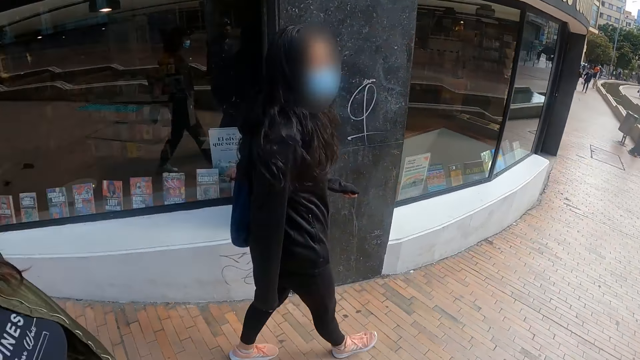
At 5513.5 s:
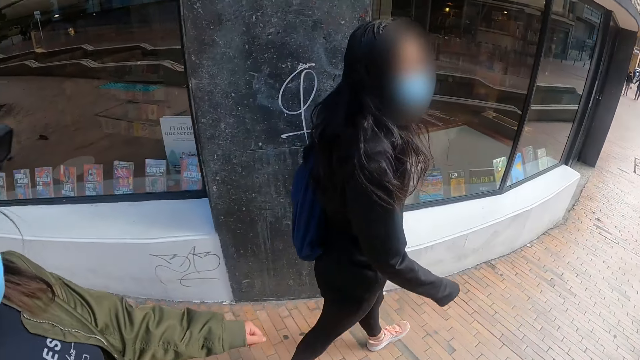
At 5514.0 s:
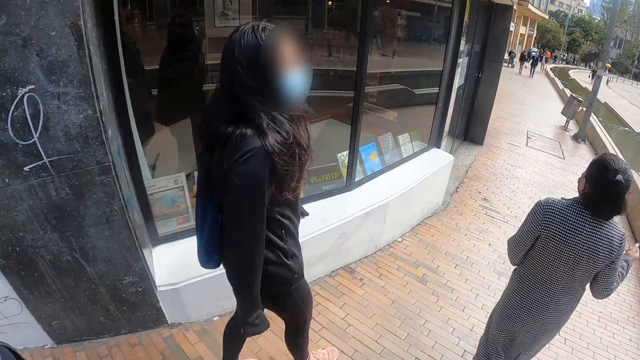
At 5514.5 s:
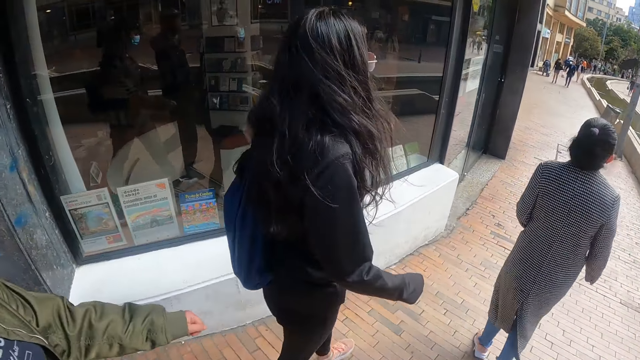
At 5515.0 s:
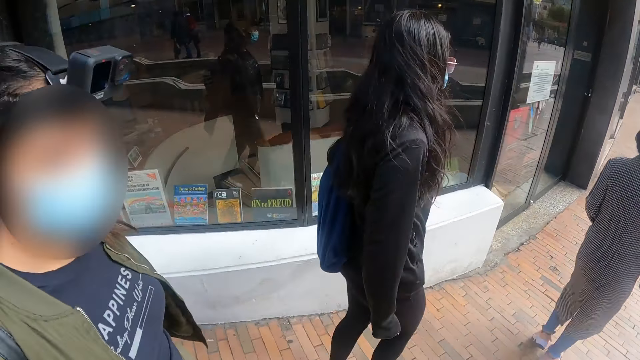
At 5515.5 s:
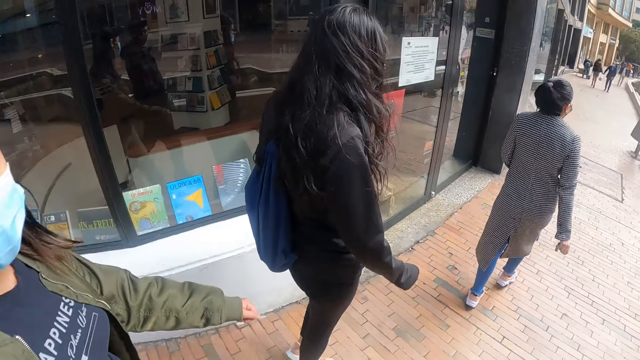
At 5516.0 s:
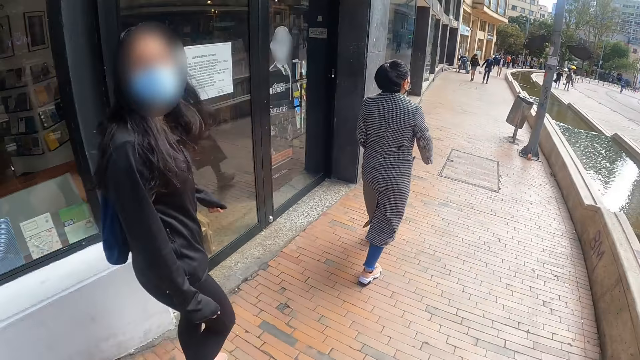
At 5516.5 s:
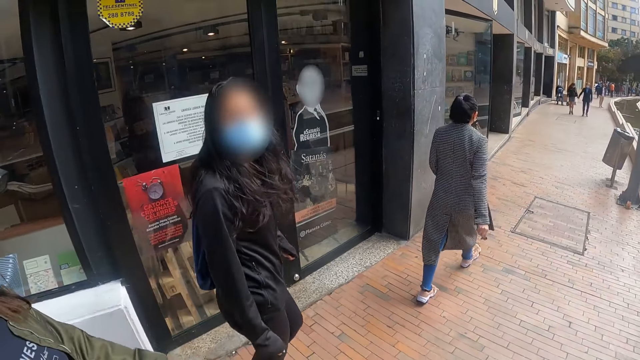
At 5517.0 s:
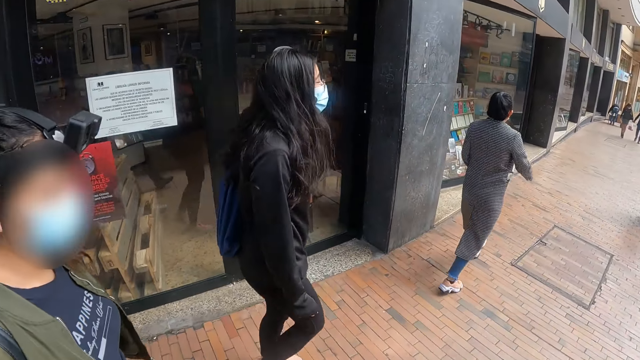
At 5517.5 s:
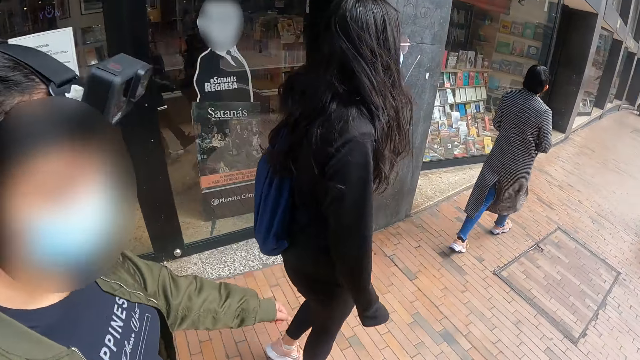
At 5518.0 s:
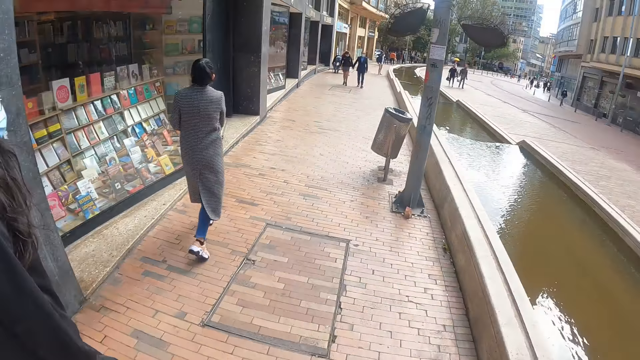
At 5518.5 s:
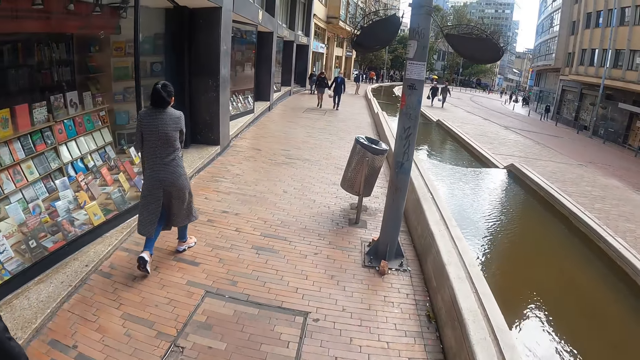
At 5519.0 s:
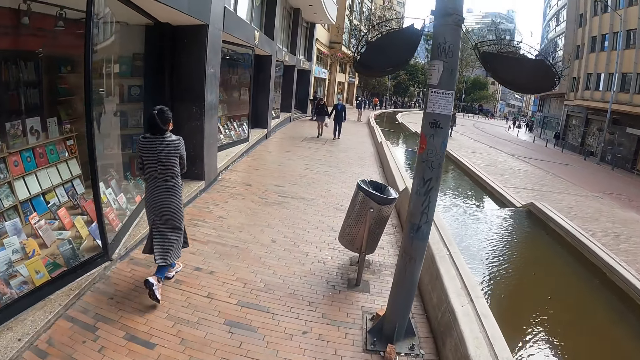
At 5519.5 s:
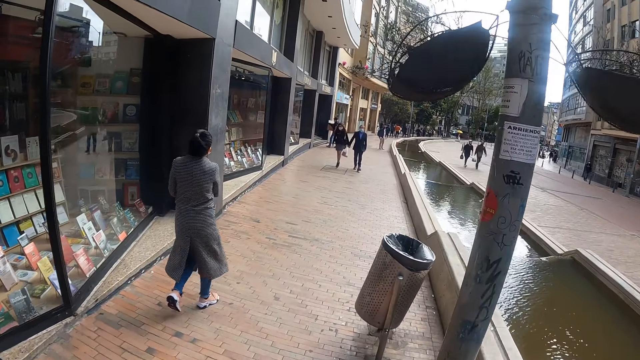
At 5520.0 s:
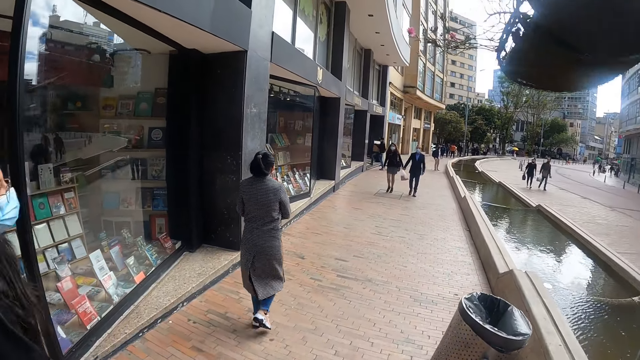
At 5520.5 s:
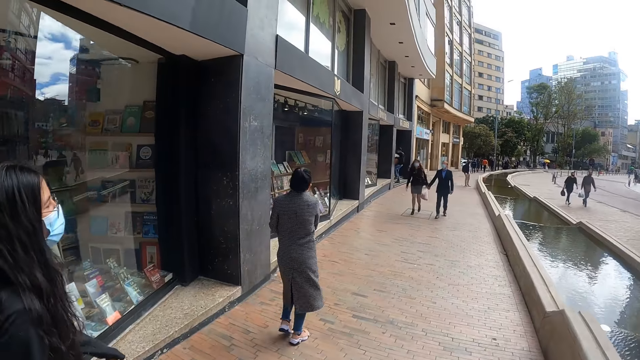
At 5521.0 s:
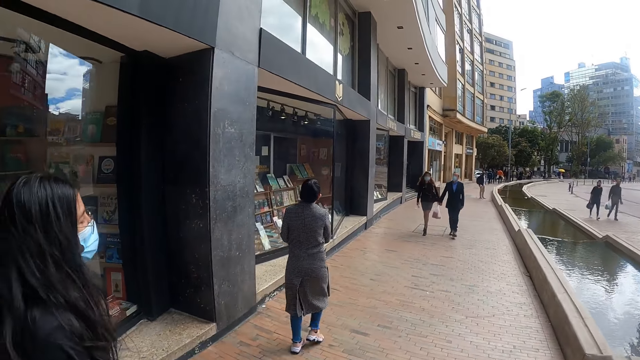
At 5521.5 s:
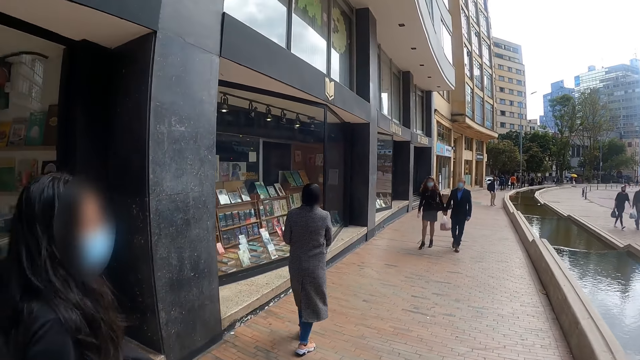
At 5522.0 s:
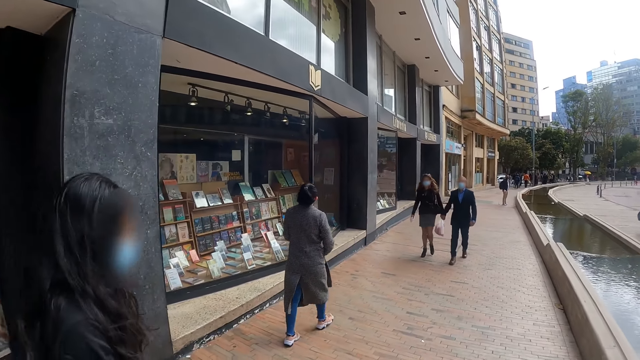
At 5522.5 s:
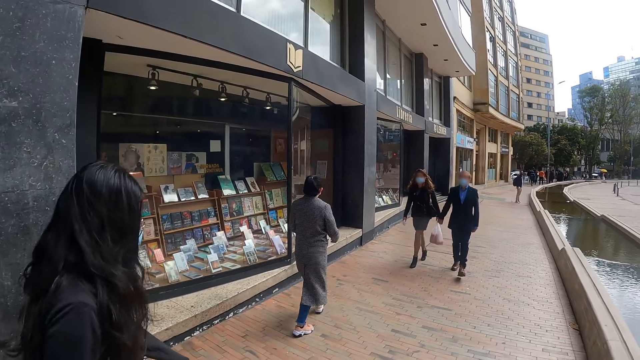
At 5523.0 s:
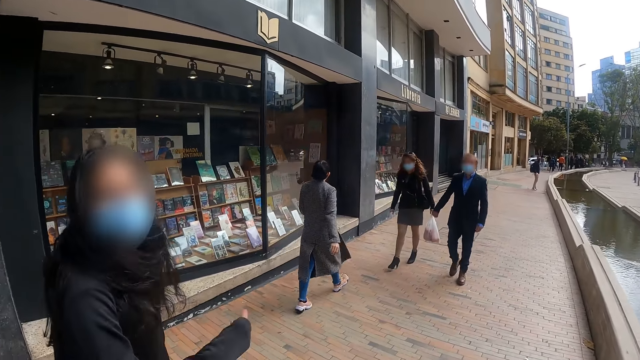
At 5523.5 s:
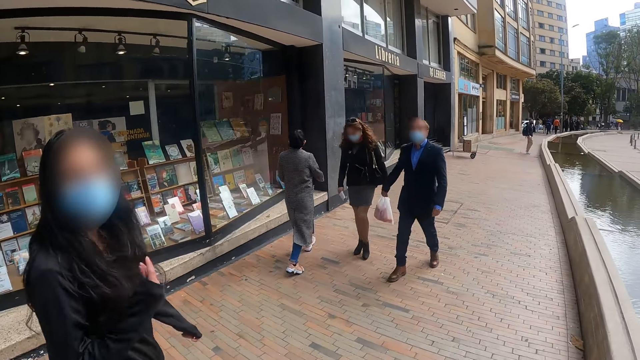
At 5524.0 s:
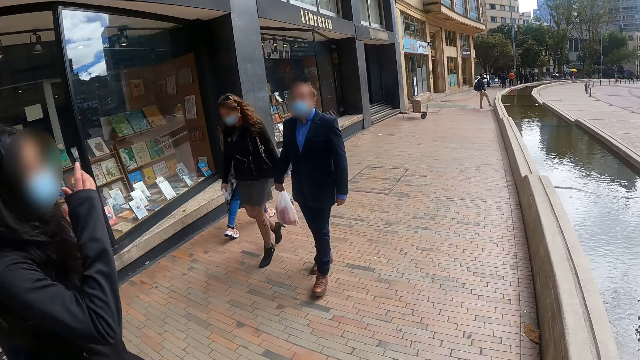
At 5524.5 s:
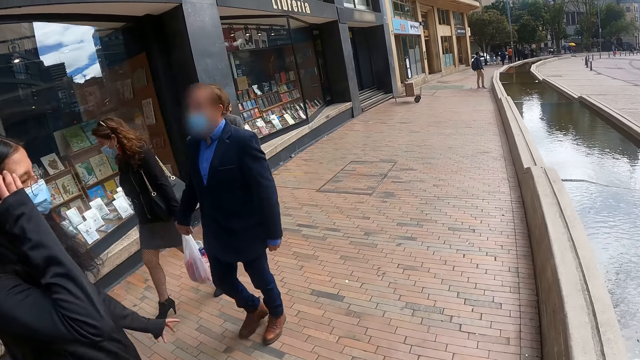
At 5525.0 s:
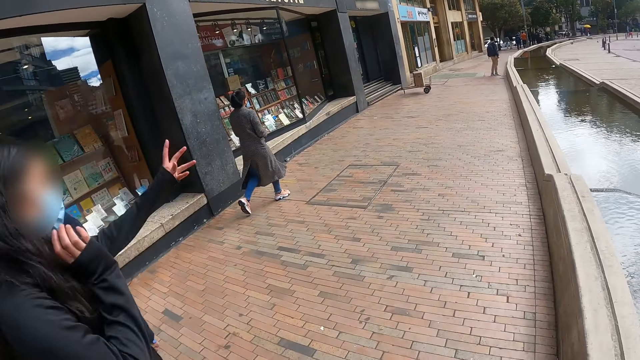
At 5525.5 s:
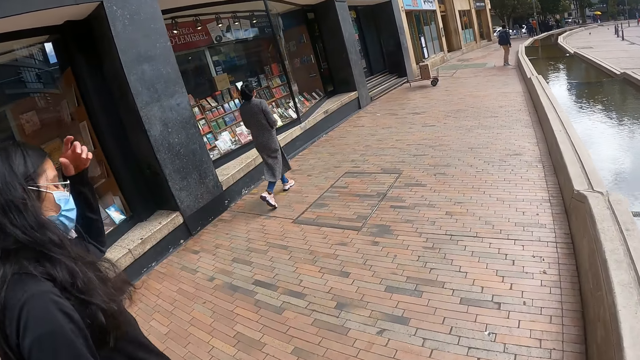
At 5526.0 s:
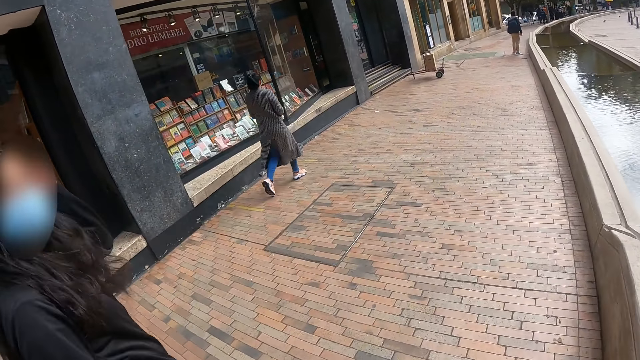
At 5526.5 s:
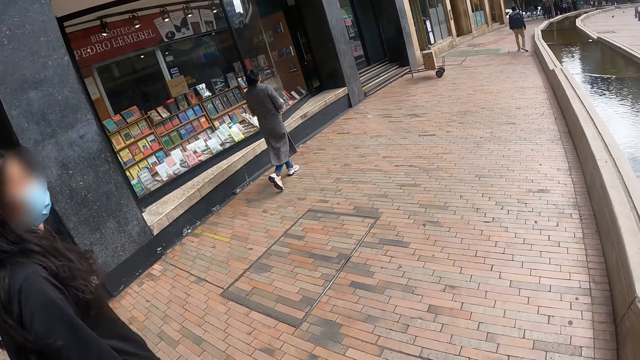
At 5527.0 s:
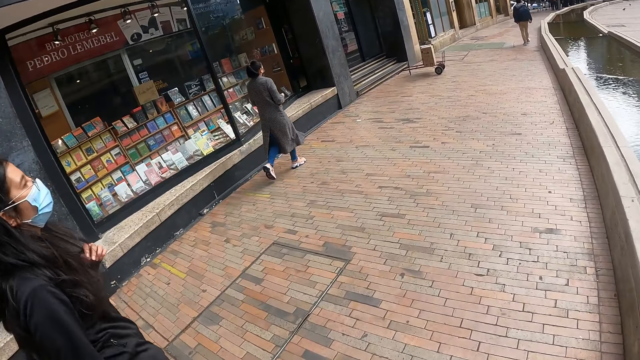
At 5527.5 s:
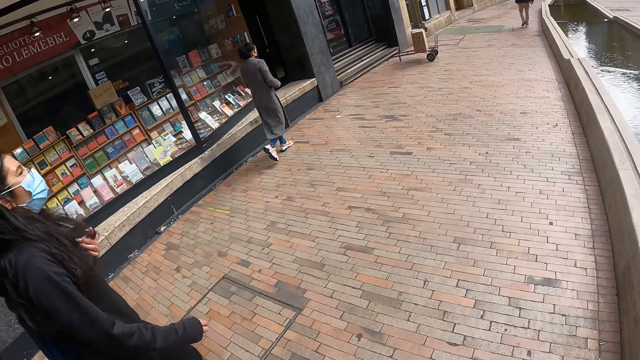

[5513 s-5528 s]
The camera wearer looks at a person. They walk around. They look at another person.

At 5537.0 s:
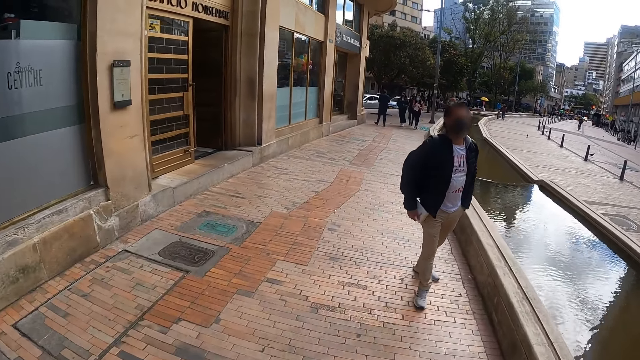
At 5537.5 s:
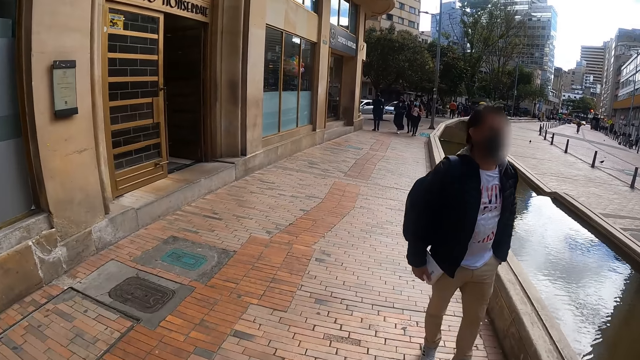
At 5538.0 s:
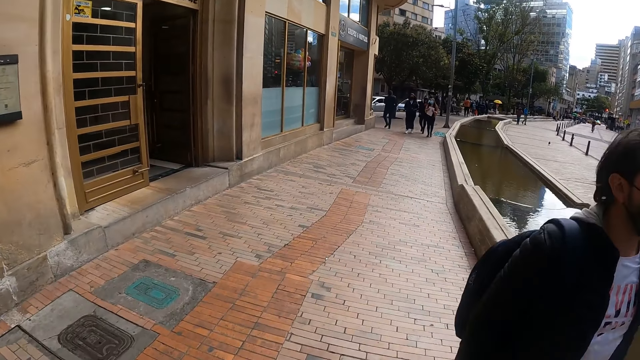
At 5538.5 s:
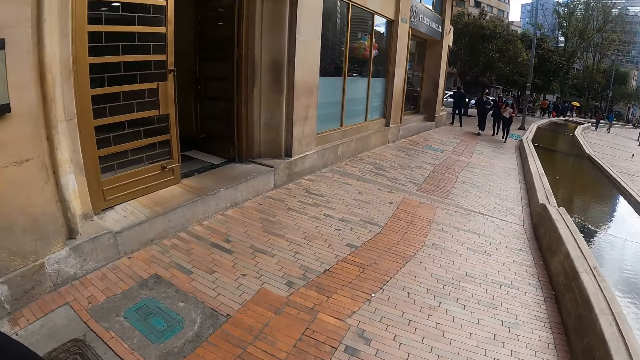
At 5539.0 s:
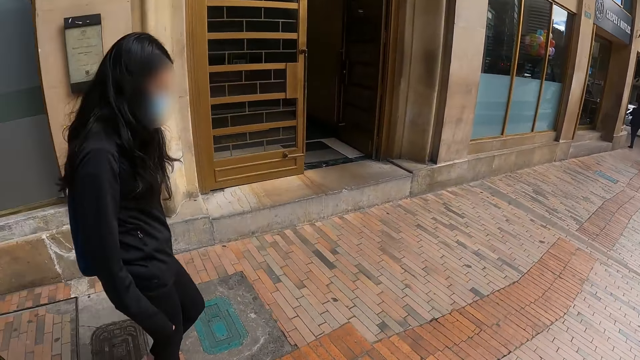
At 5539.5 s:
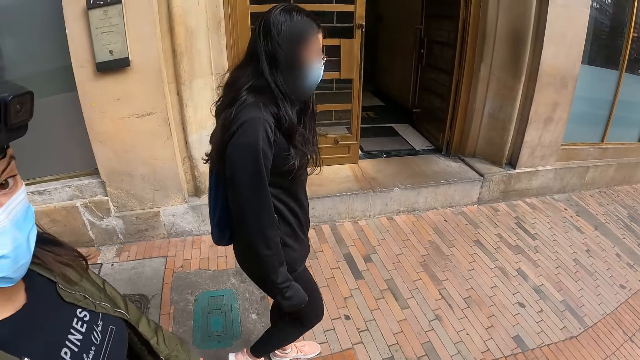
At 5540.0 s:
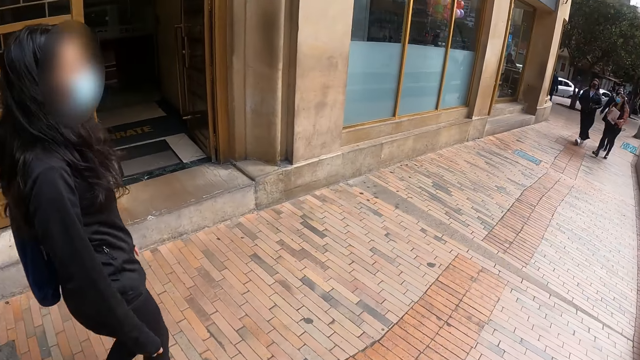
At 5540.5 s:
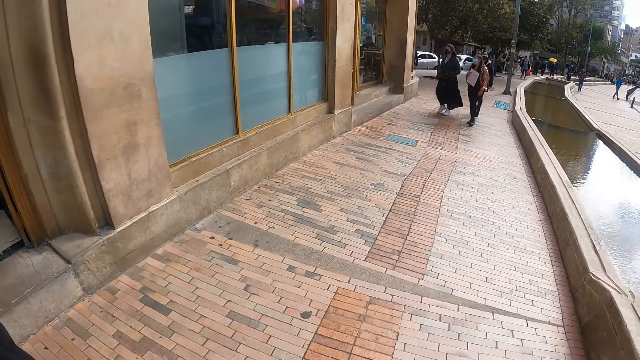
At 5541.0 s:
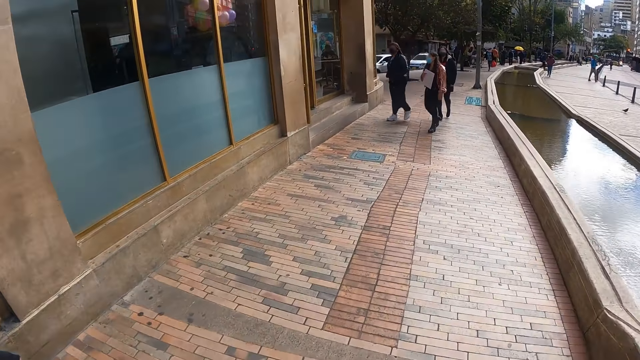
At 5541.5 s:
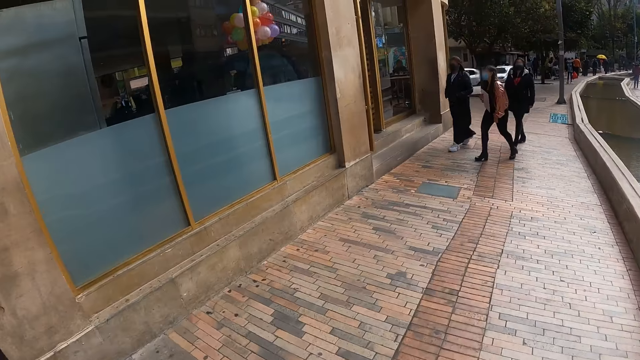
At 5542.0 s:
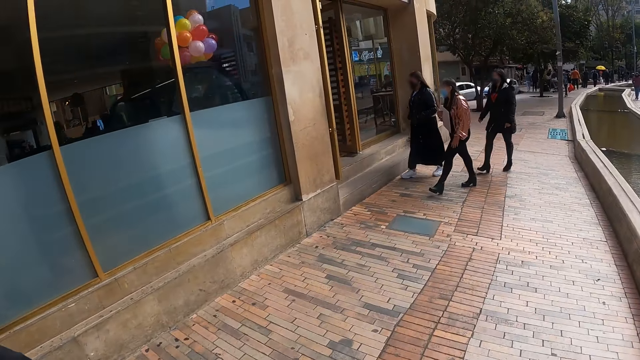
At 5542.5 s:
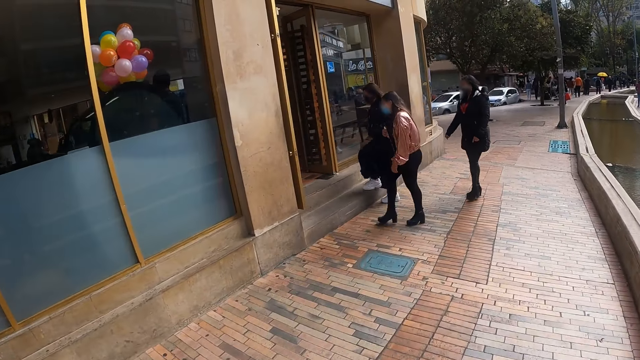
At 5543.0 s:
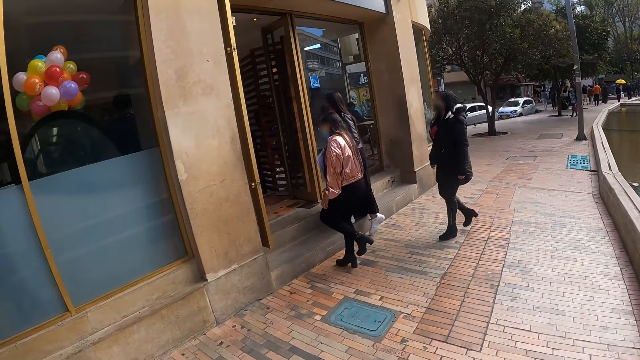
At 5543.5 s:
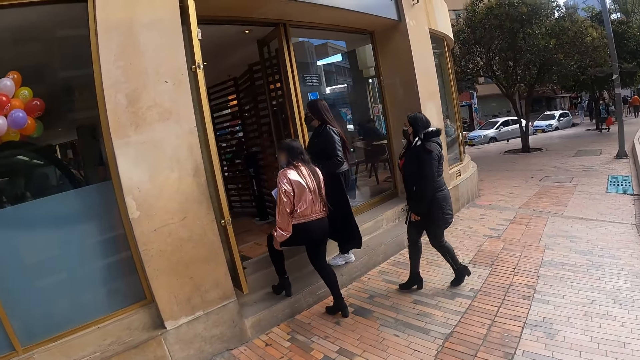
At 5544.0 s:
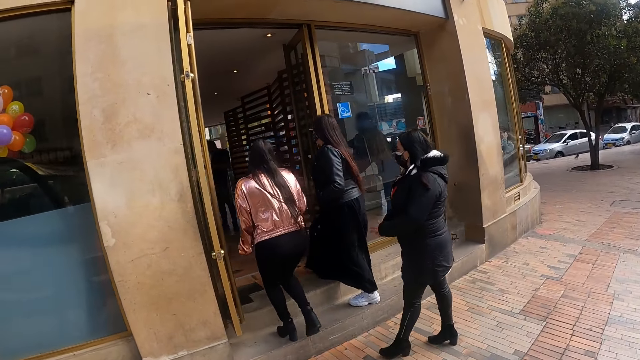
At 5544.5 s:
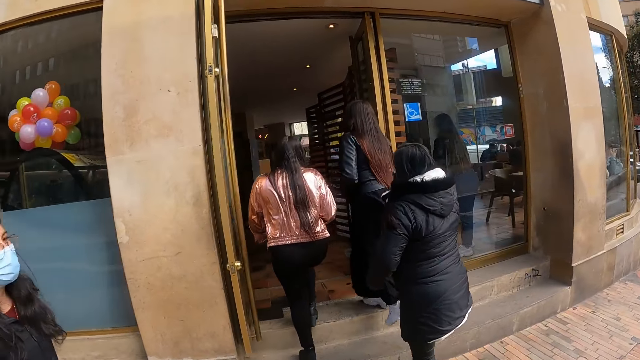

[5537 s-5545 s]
The camera wearer looks at a person.
